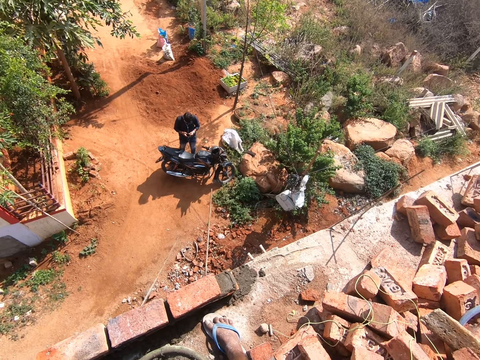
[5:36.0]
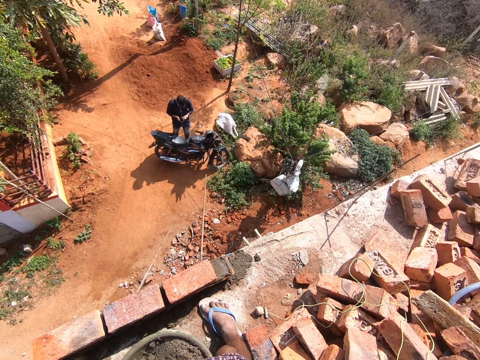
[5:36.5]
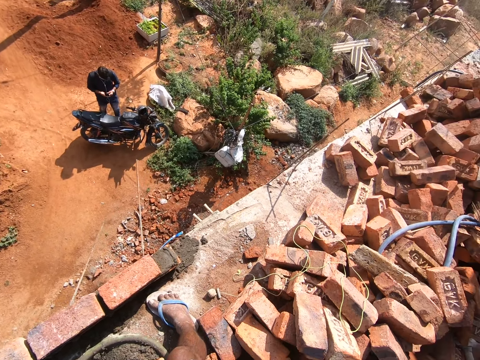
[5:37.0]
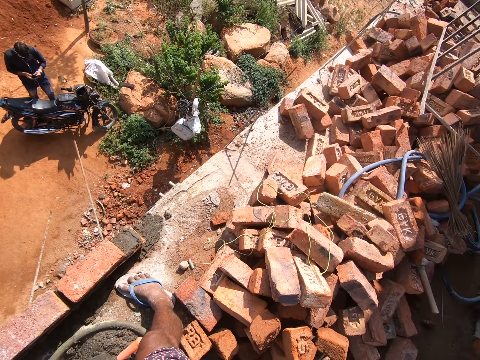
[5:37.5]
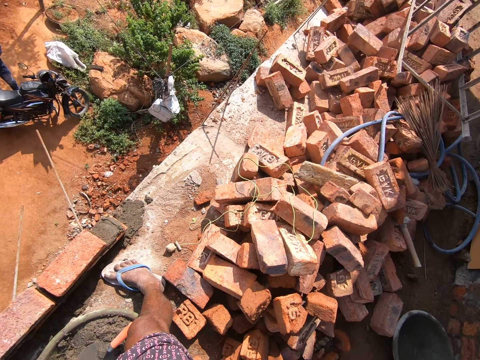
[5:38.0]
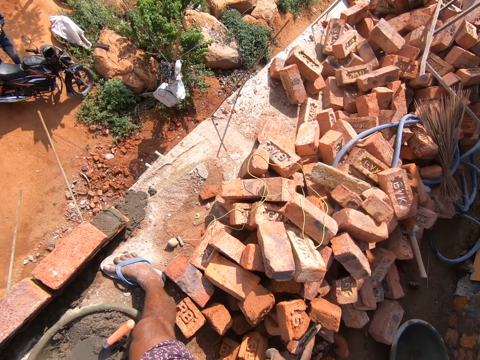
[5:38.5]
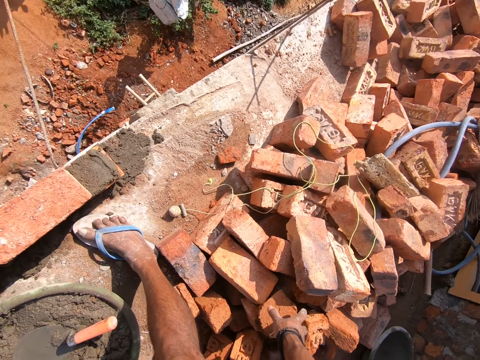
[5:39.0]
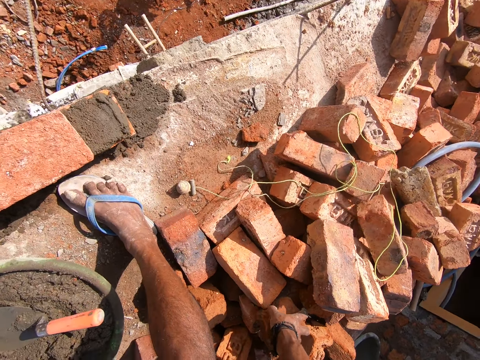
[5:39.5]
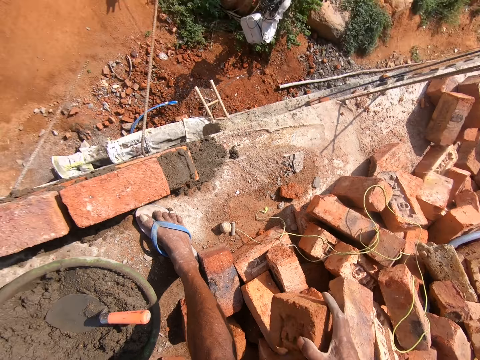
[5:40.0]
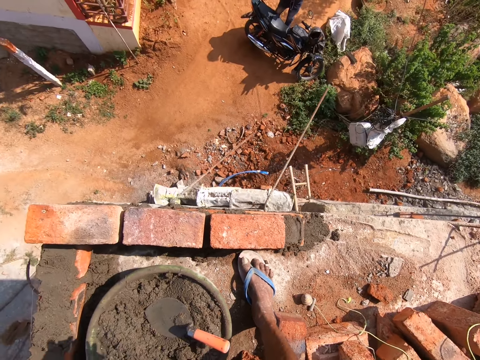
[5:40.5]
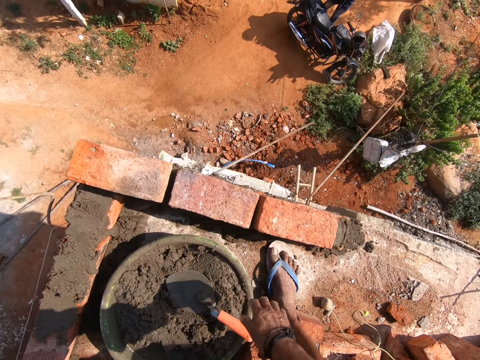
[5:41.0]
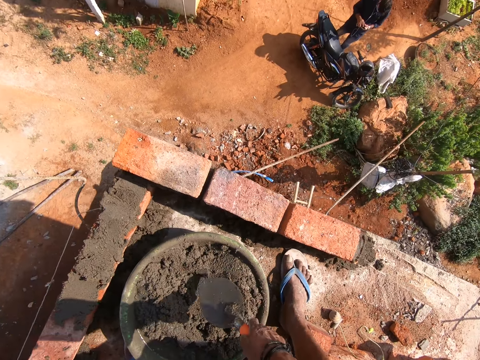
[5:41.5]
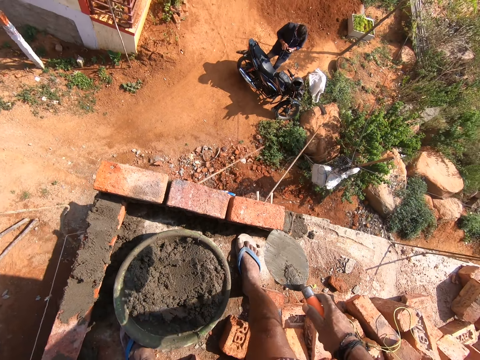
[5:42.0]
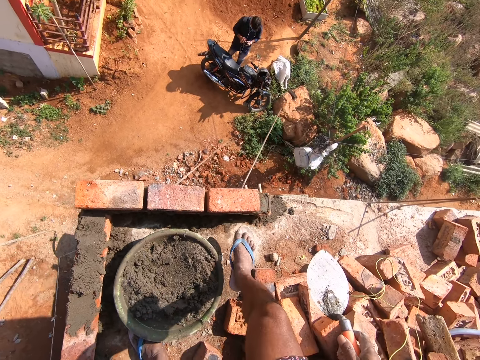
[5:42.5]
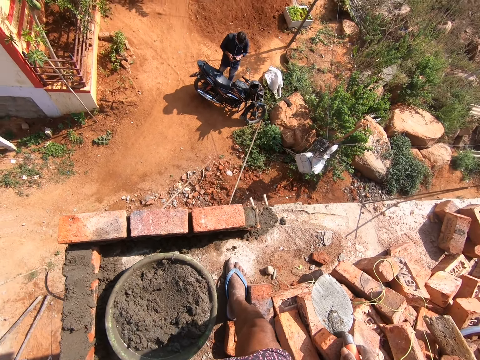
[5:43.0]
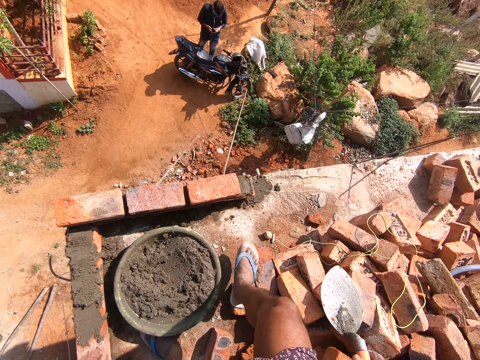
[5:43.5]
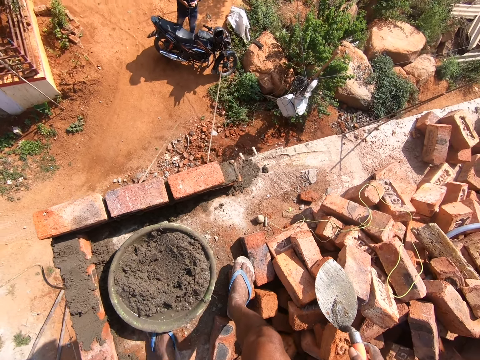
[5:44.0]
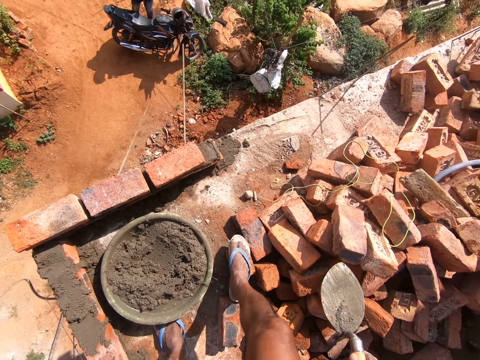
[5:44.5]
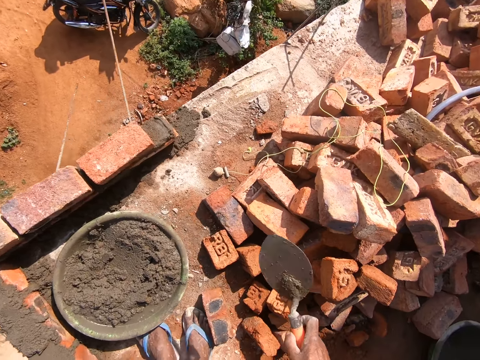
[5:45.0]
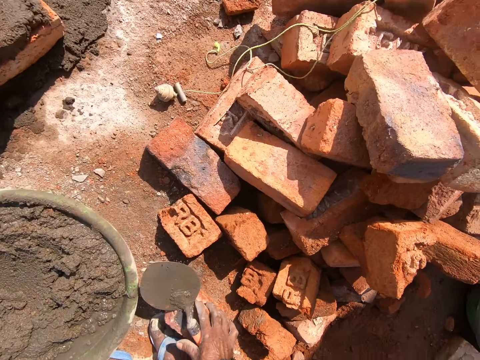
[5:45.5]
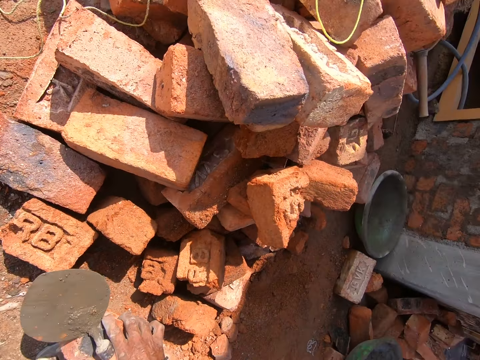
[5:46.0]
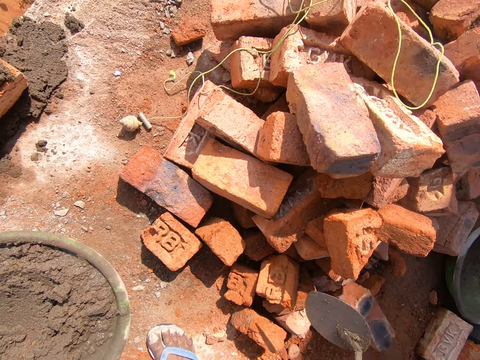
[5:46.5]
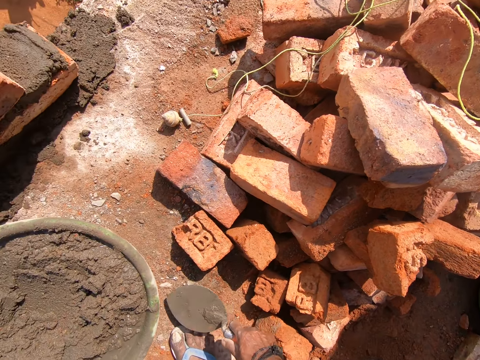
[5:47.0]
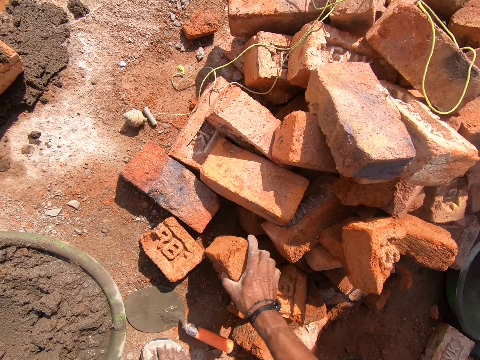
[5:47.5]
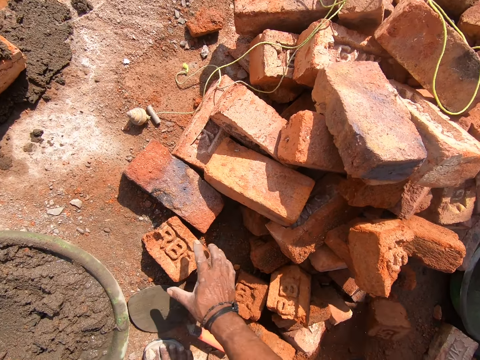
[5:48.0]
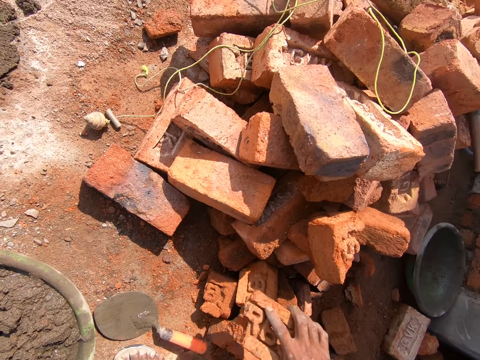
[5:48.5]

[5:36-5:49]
The camera wearer looks around the area. They pick the brick from the floor, pick the trowel from the bowl, and turn around. They place the trowel on the floor. They hold the brick. They throw the brick aside. They place the trowel on the floor. They pick the brick from the floor and throw the brick aside. They move the bricks. They pick the brick from the floor.

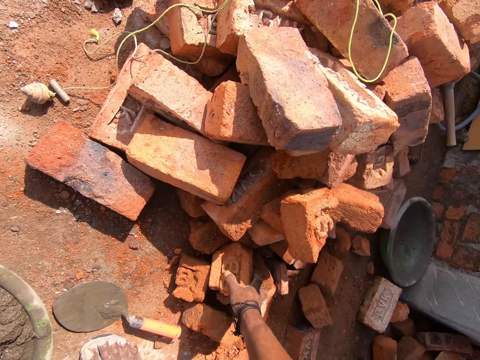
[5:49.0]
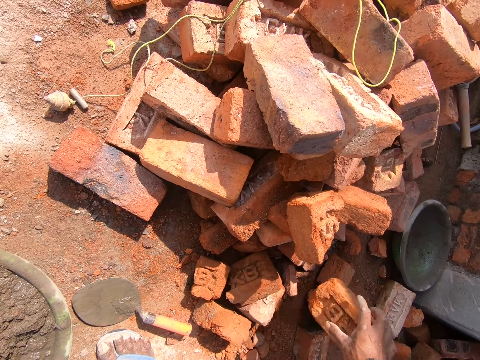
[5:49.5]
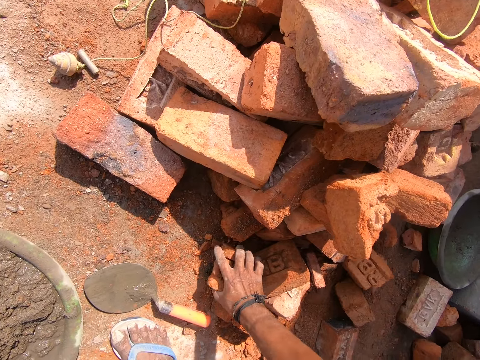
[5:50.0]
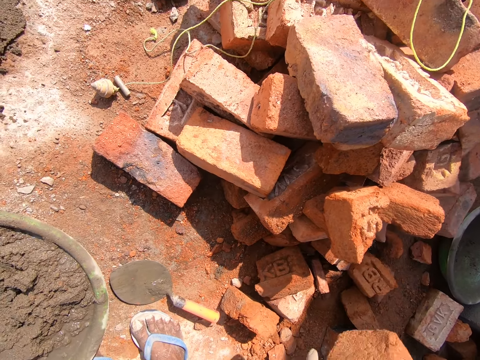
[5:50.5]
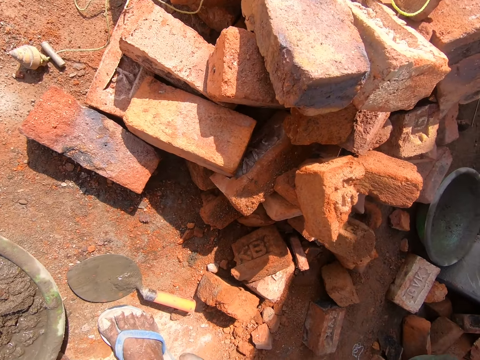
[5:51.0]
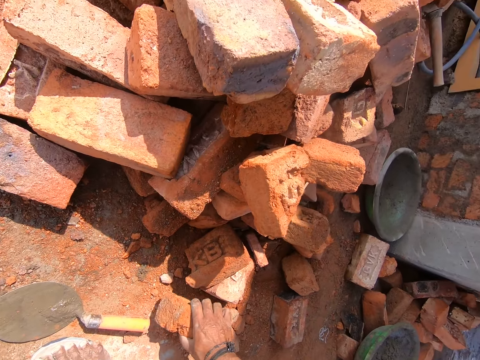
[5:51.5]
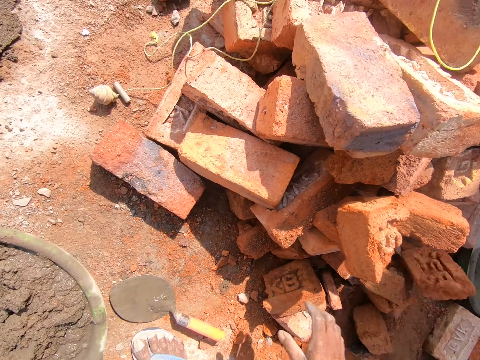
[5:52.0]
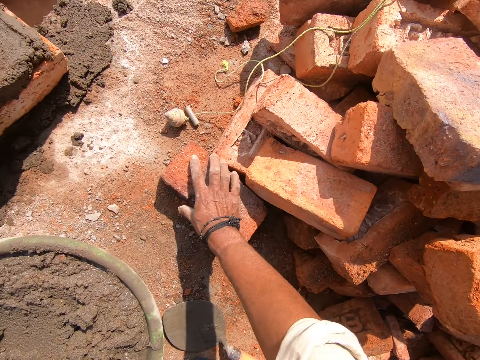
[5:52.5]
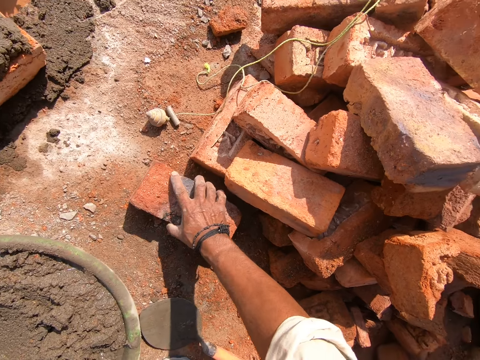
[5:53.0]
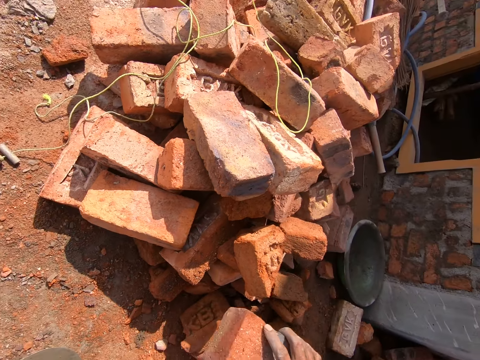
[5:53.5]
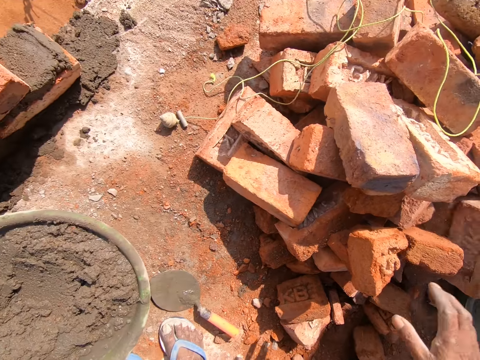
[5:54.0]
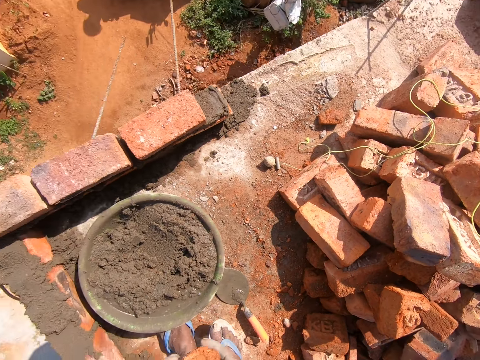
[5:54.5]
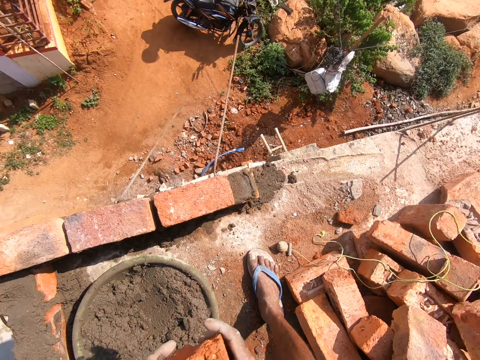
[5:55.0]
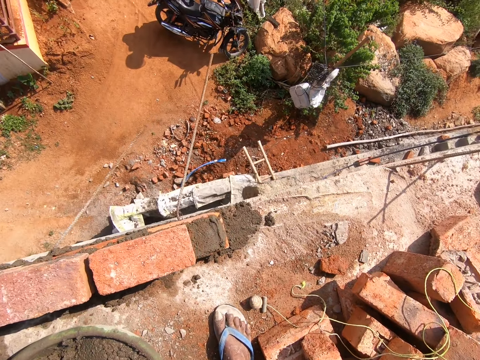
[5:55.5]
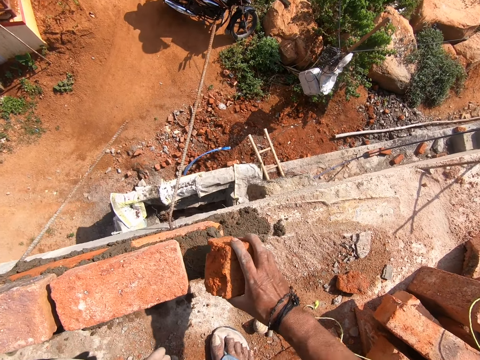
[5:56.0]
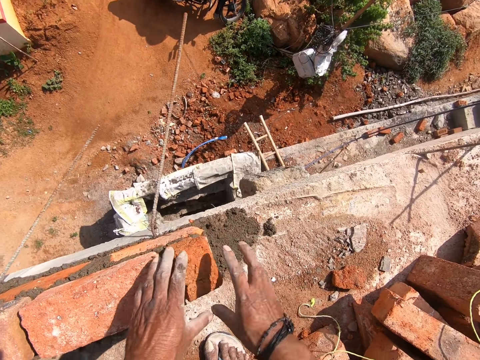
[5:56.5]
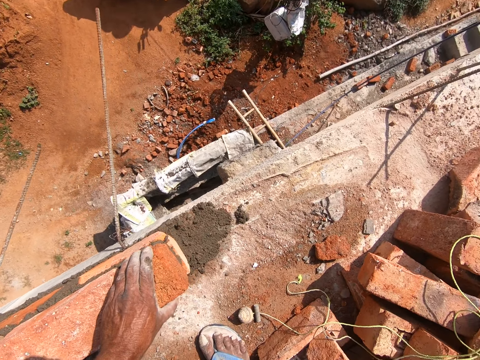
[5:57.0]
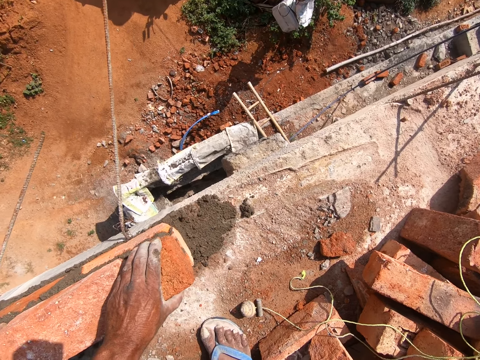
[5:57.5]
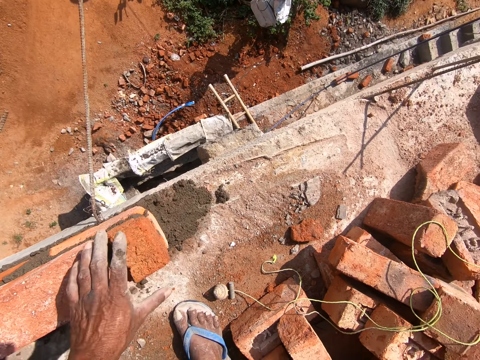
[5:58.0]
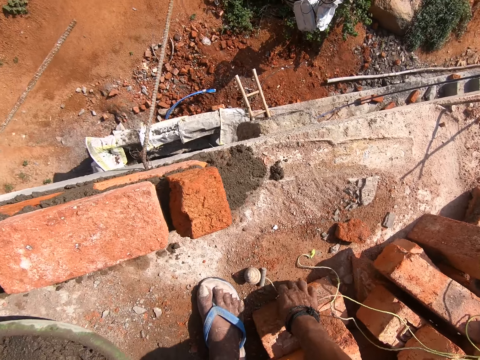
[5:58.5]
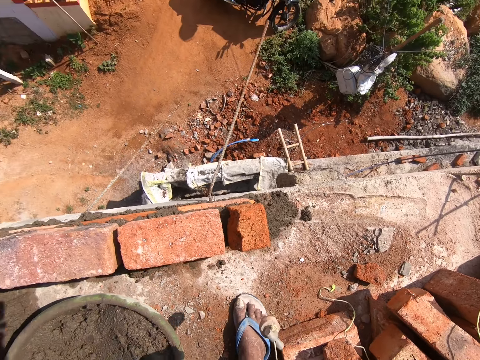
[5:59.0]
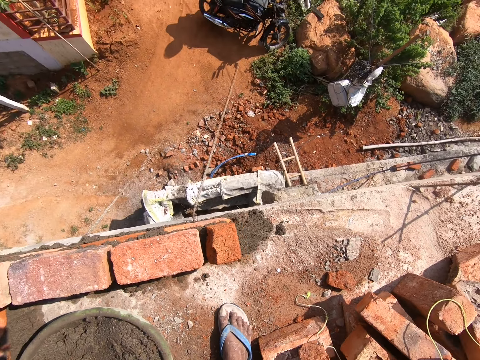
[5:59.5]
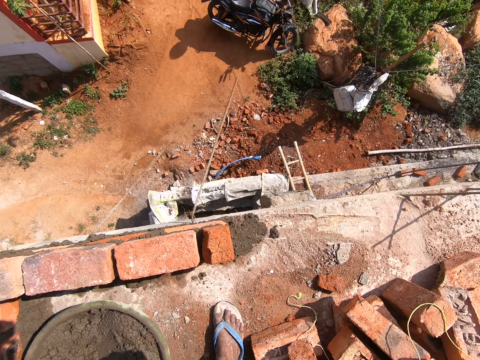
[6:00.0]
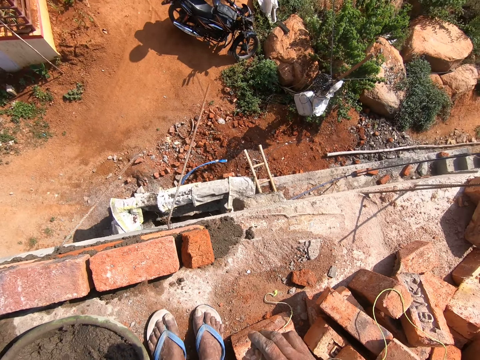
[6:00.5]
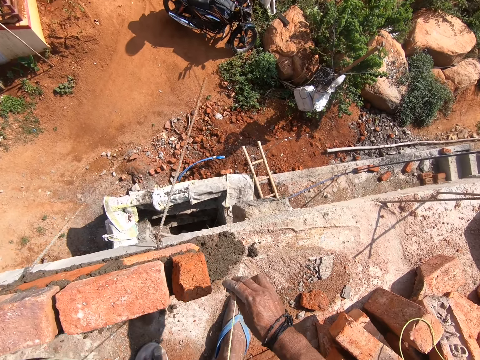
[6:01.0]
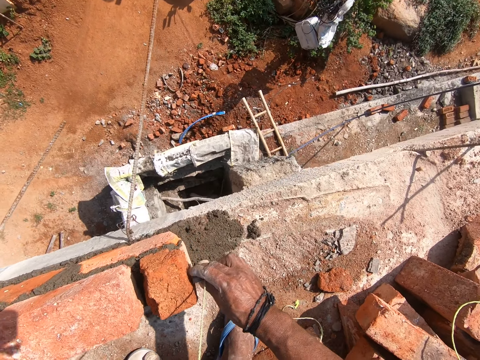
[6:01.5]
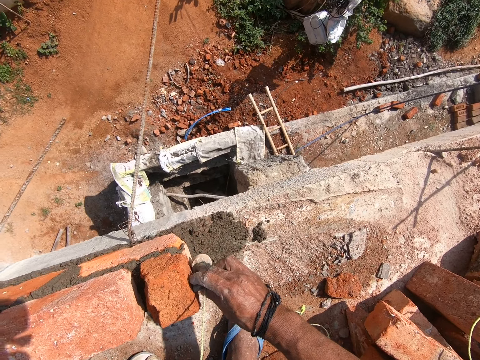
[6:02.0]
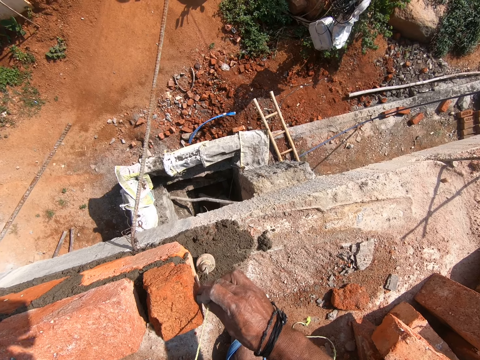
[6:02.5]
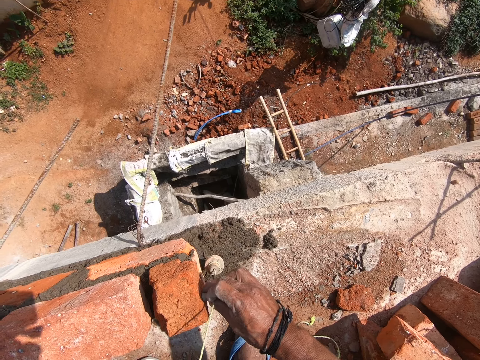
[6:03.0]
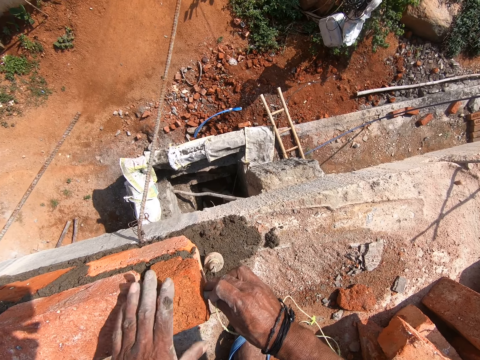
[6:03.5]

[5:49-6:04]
The camera wearer throws the brick aside. They pick the brick from the floor and throw the brick aside. They pick the brick from the floor and throw the brick aside. They pick the brick from the floor and throw the brick aside. They pick the brick from the floor and throw the brick aside. They pick the brick and walk around the area. They place the brick on the mortar. They pick a thread or plumb bob from the floor. They measure the brick with the thread. They place the plumb bob at the brick edge.
